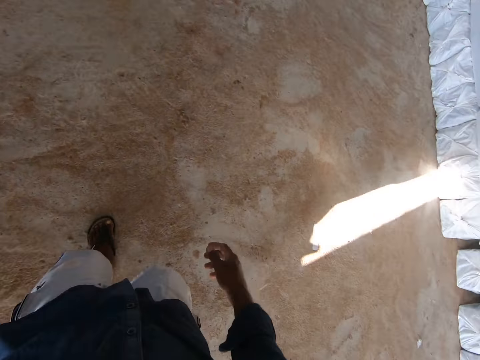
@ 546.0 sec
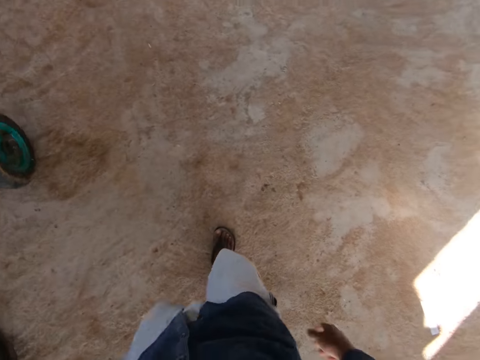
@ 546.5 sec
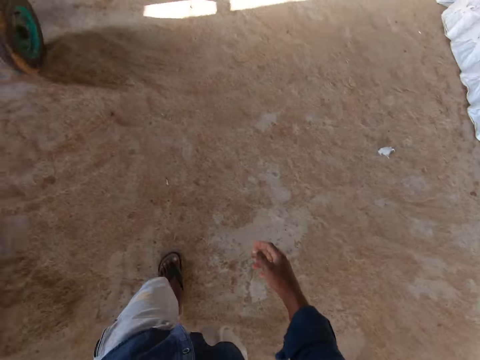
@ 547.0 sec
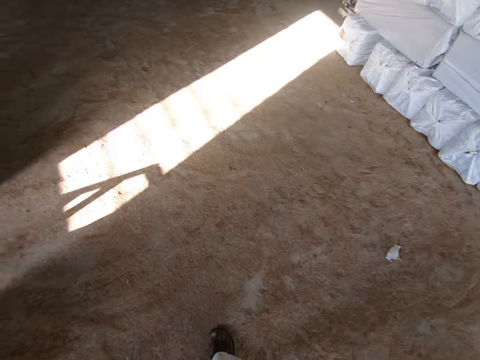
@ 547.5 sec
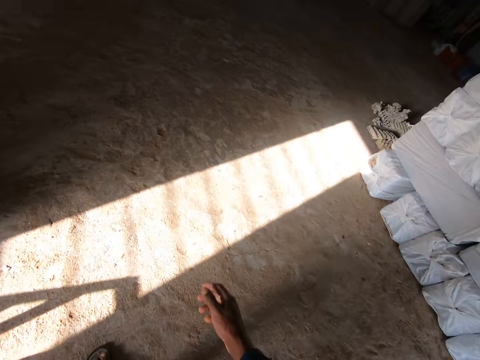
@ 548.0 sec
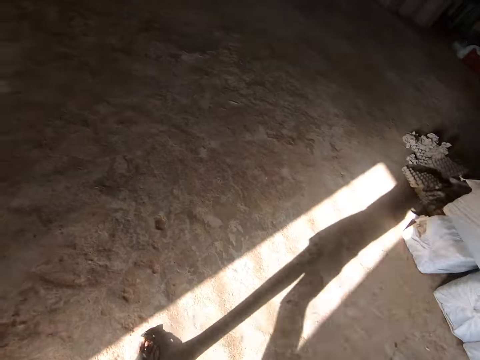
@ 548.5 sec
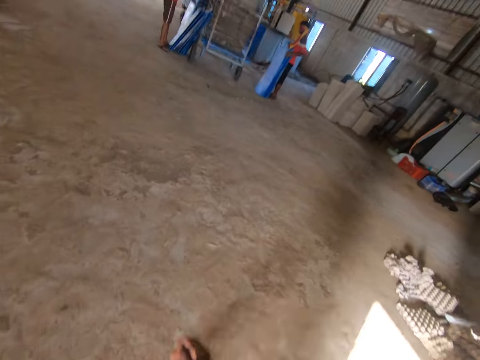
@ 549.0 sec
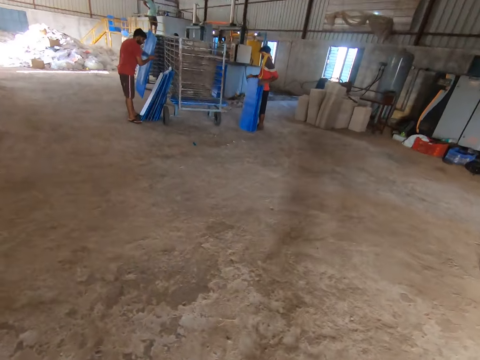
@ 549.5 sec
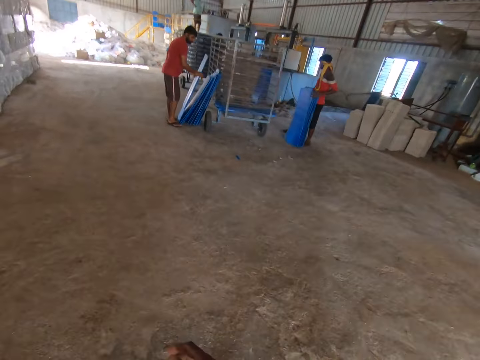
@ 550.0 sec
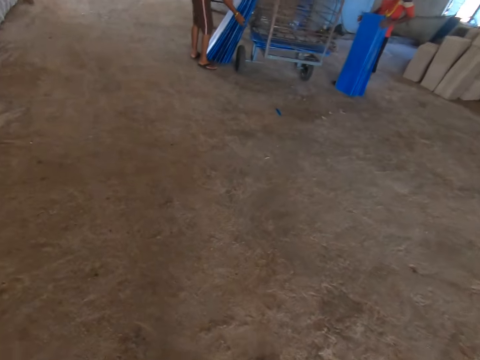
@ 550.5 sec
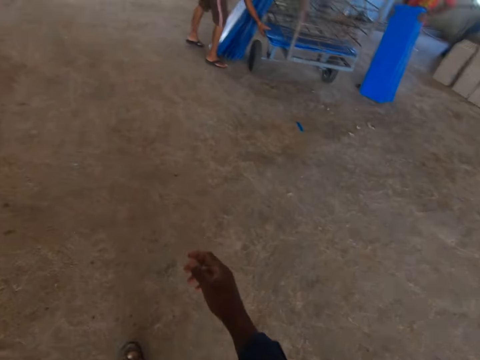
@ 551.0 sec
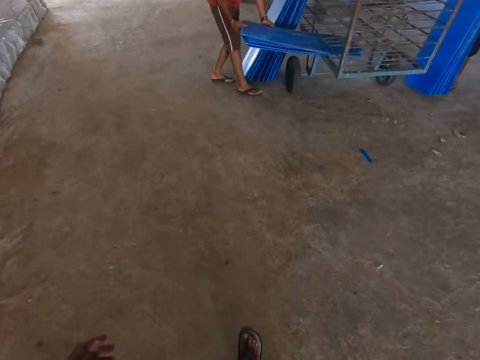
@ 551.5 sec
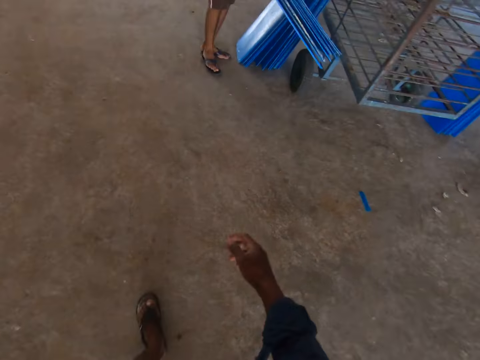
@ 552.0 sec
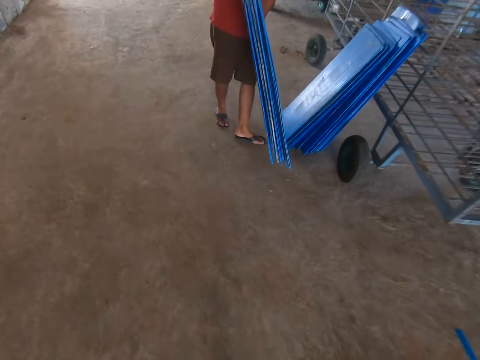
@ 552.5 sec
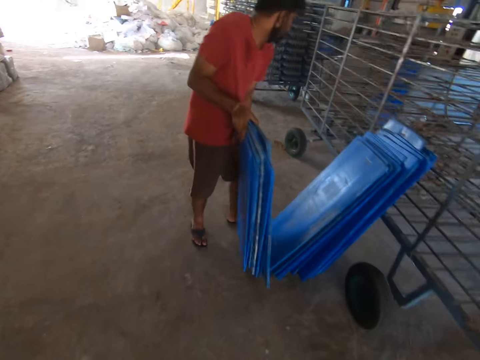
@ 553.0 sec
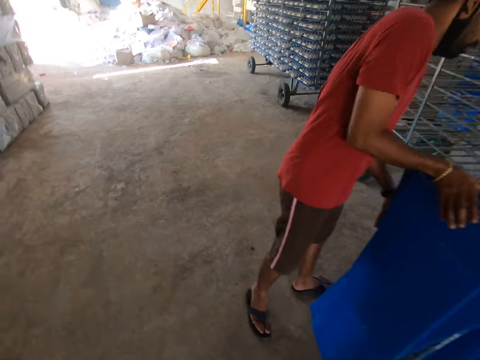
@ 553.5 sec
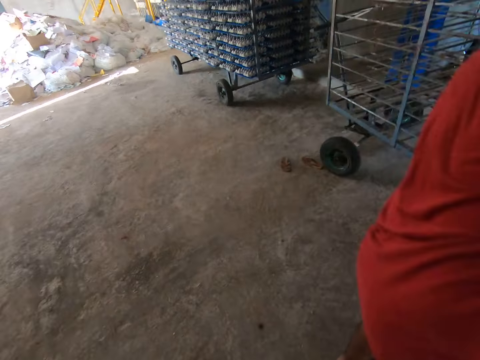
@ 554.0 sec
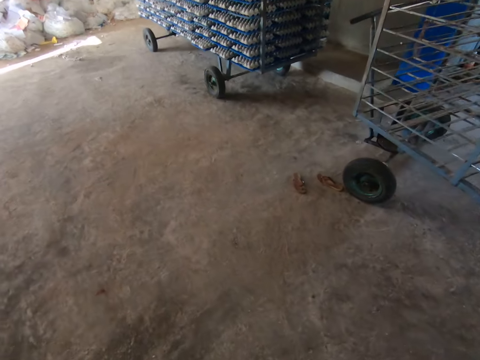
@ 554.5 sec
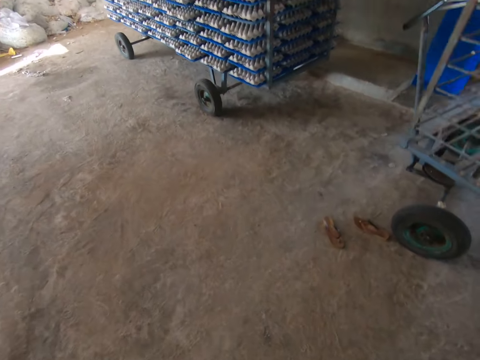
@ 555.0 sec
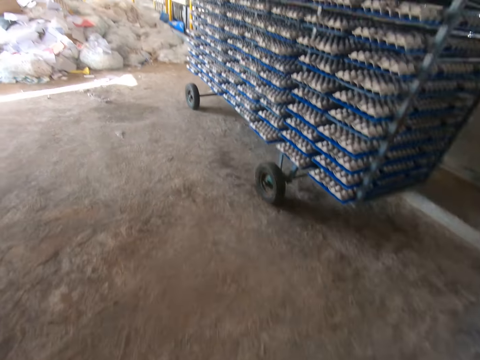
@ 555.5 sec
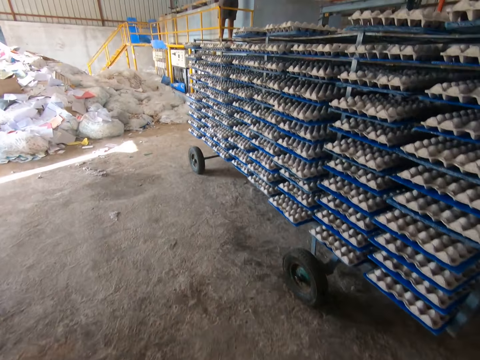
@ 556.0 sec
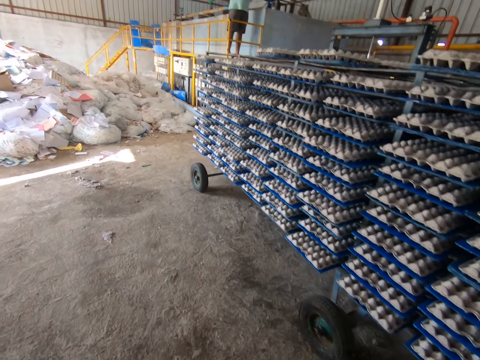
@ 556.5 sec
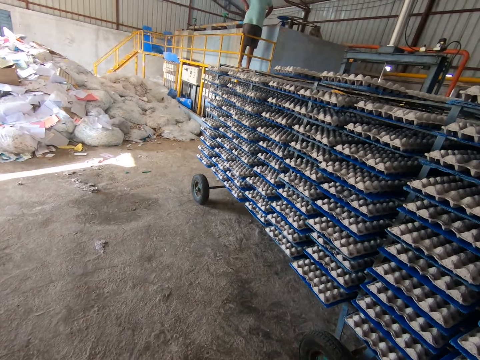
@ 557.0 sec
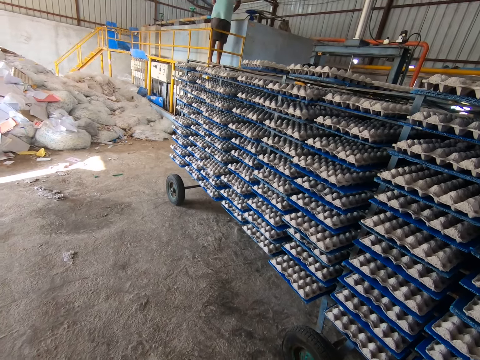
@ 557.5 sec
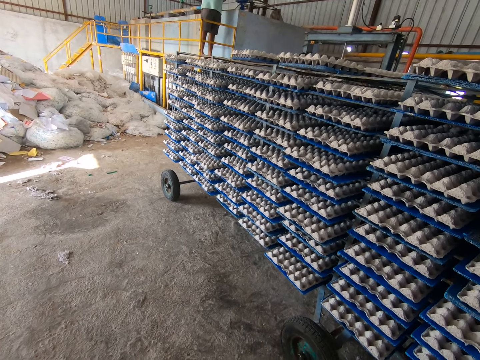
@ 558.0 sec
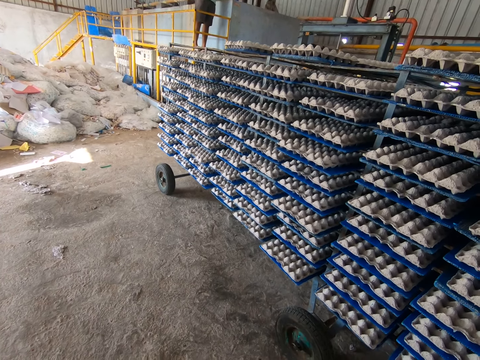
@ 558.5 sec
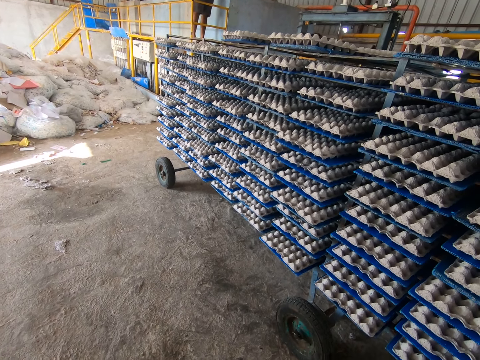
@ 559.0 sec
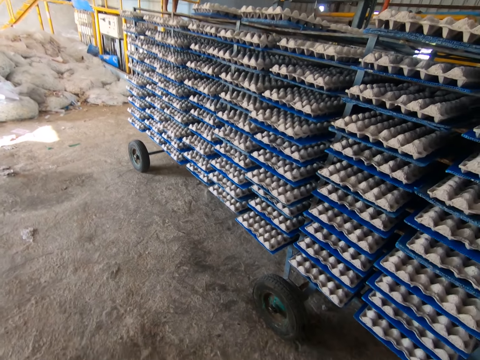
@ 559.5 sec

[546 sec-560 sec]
A man holds a tray in his hands. The man places the tray in his hand by the trays by a shelf. The man picks trays from the shelf with his hands. Another man holds trays in his hands. The first man places the trays in his hands by the trays by the shelf. The camera wearer looks at egg trays on a stand. They interact with a third man.

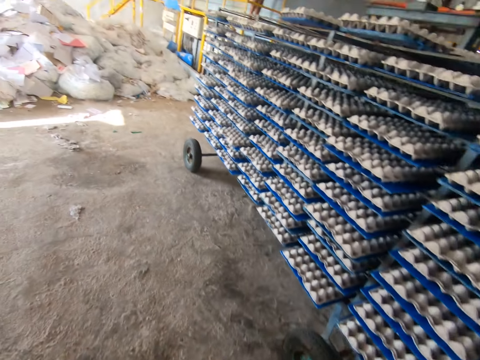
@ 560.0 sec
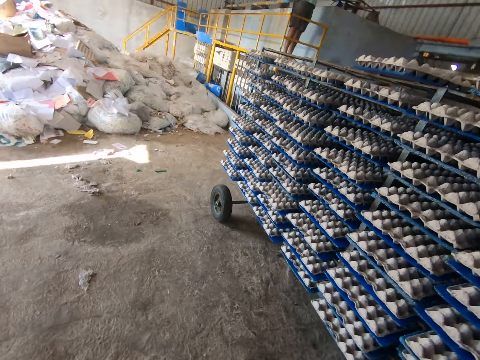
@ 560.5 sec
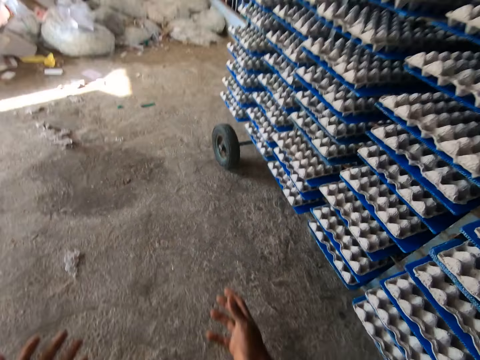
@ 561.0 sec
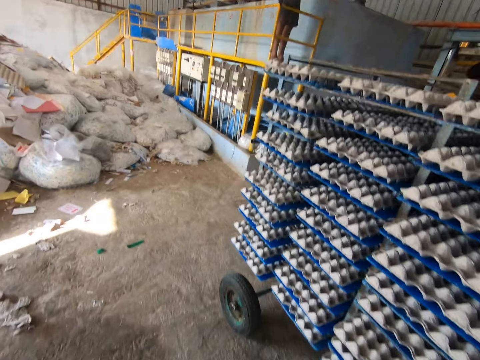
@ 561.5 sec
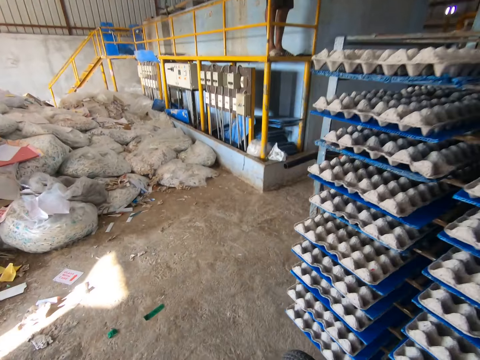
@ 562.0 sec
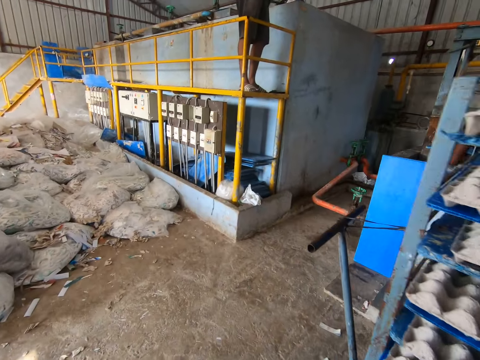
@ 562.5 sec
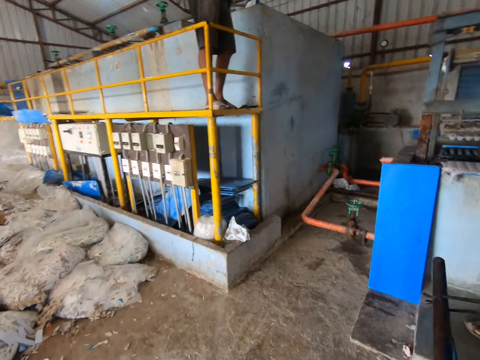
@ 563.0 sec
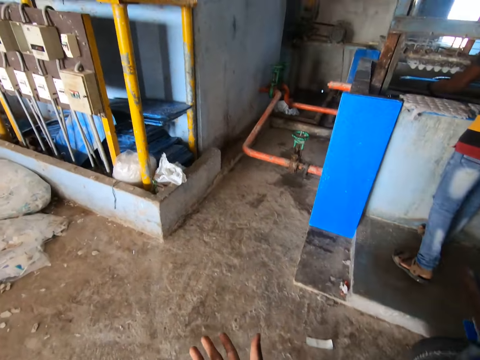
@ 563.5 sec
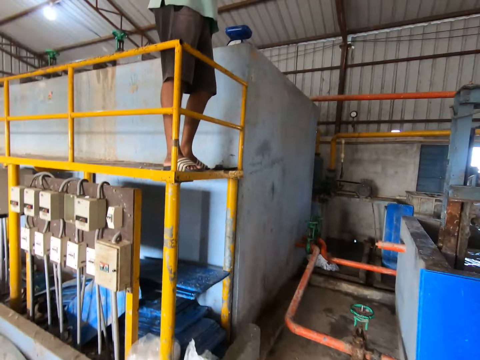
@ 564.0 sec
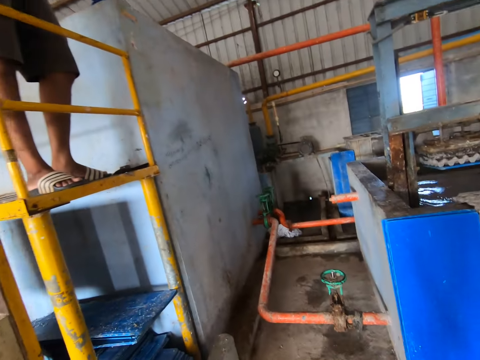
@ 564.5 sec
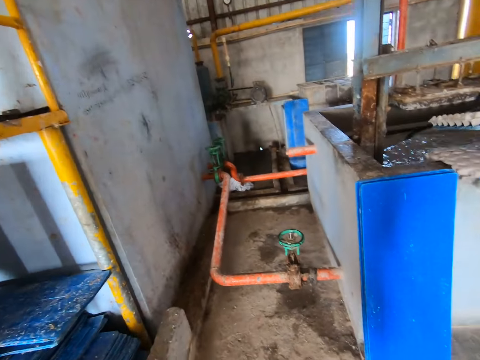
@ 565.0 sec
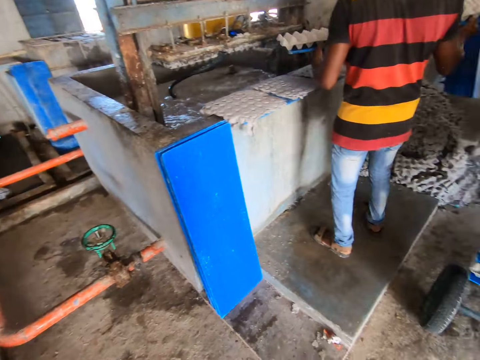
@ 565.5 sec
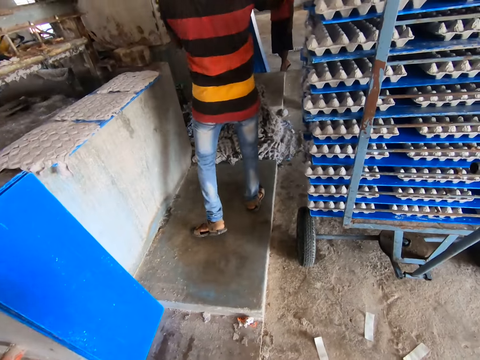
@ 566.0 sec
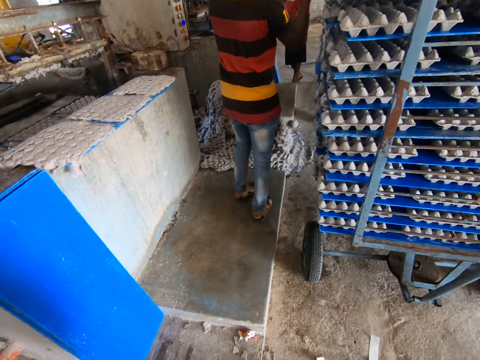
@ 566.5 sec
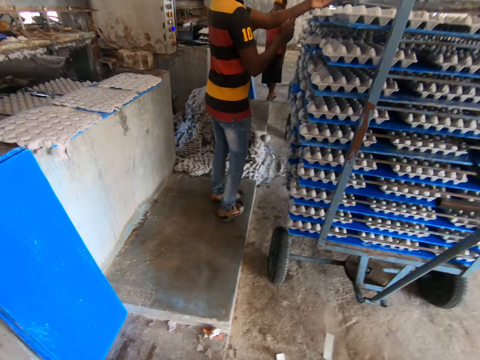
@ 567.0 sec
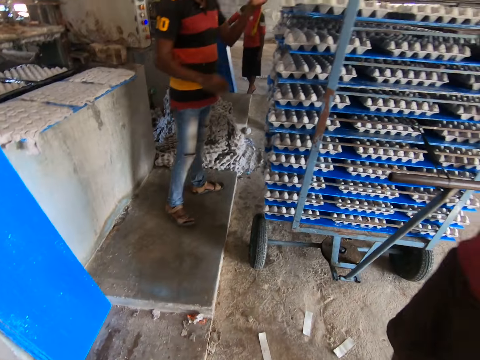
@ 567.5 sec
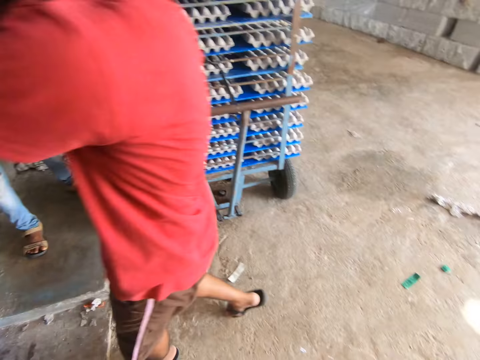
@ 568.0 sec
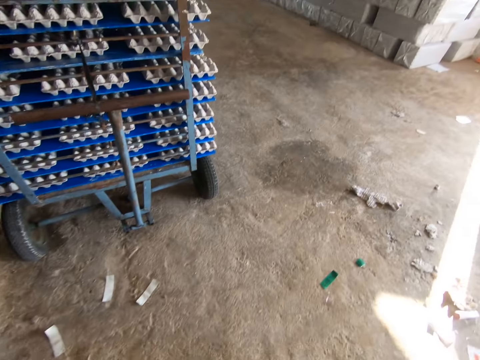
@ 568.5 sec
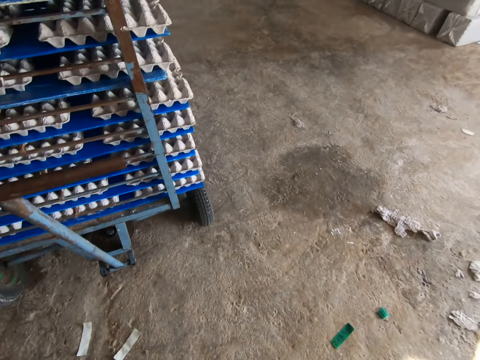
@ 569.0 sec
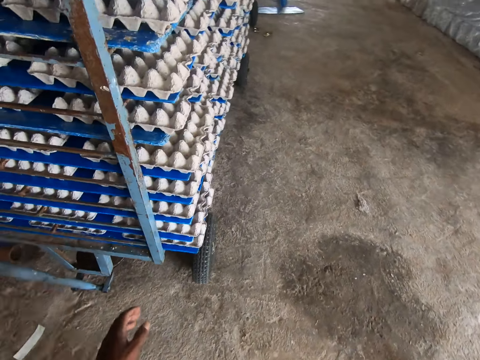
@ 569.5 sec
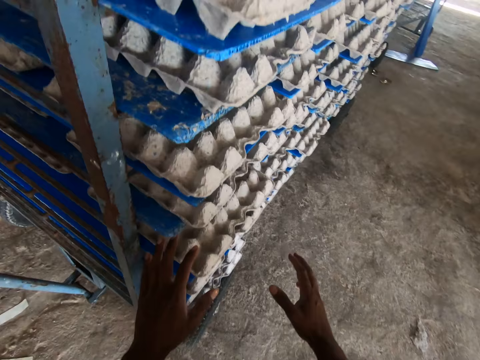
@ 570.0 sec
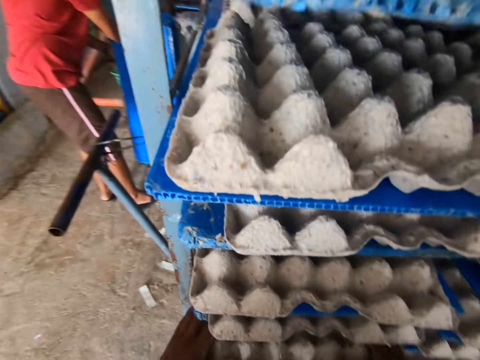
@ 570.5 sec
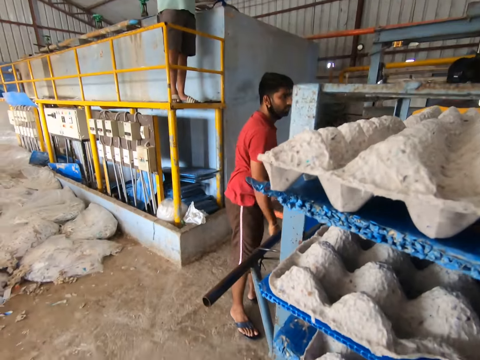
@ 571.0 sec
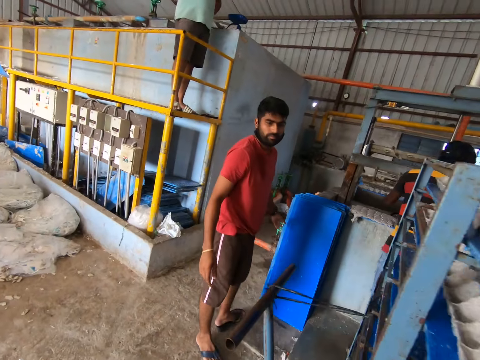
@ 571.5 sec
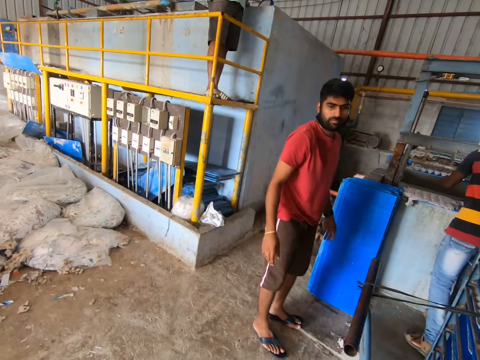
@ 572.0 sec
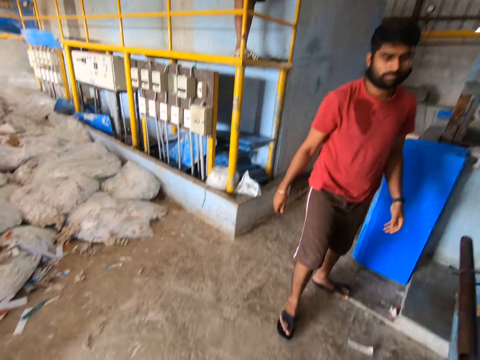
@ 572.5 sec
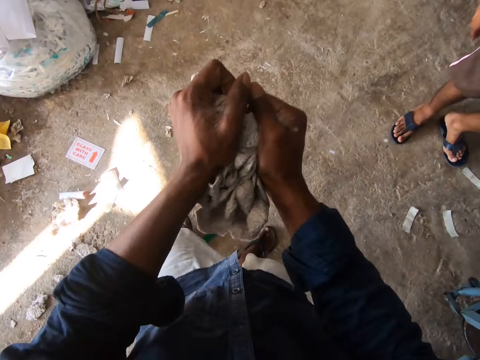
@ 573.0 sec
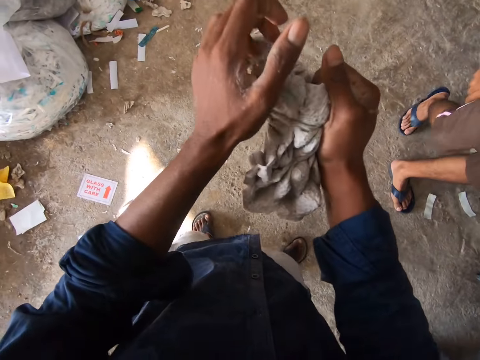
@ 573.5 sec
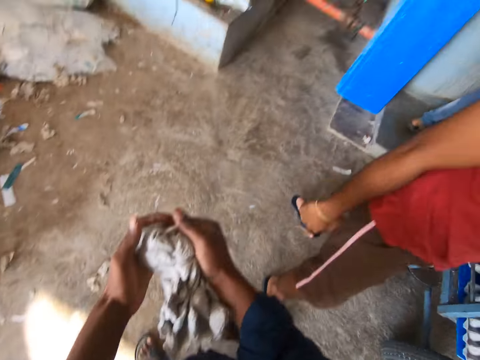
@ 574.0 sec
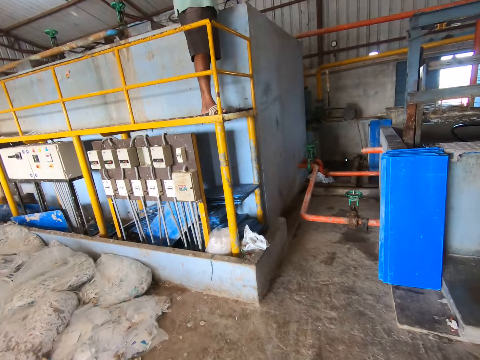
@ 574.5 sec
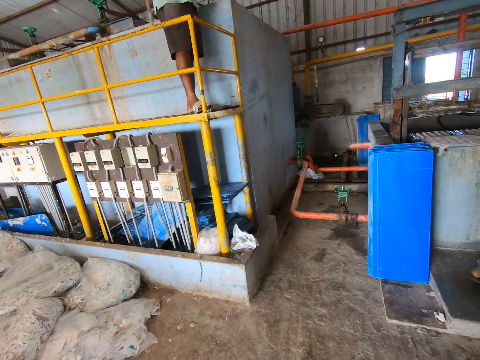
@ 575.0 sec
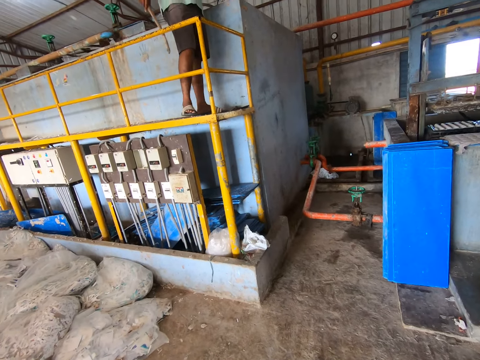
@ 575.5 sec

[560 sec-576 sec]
The camera wearer moves a hand. They look at raw materials in bags. They look at a recycling machine. A man carries a tray and a paper crate with both hands. The man drops the tray and the paper crate on some trays and paper crates in a shelf. The camera wearer looks around. They stretch hands and touch some trays and paper crates in the shelf with both hands. They look at another man. They interact with another man. They squeeze an egg tray. They fold a paper crate with both hands. They hold the squeezed egg tray. They look at the recycling machine.
